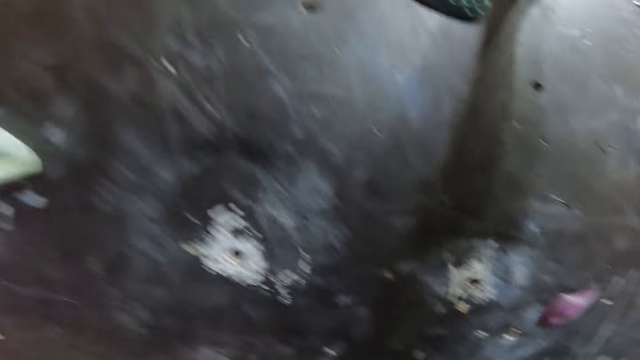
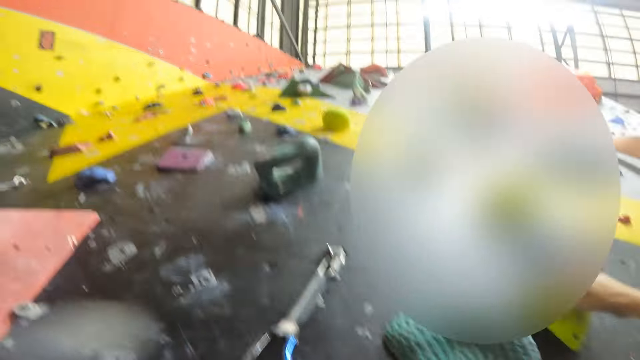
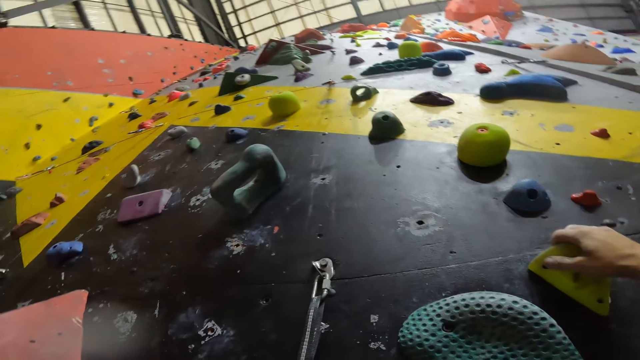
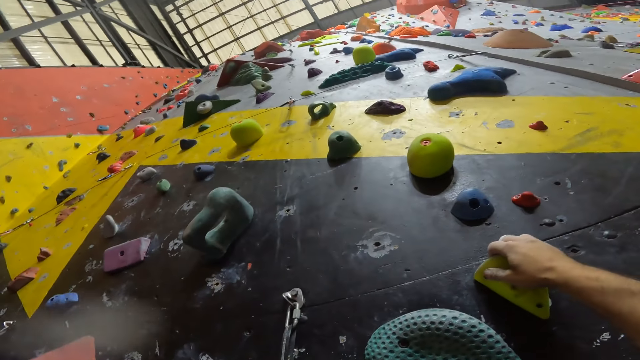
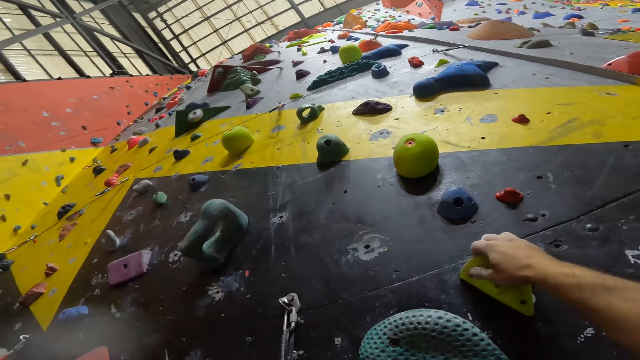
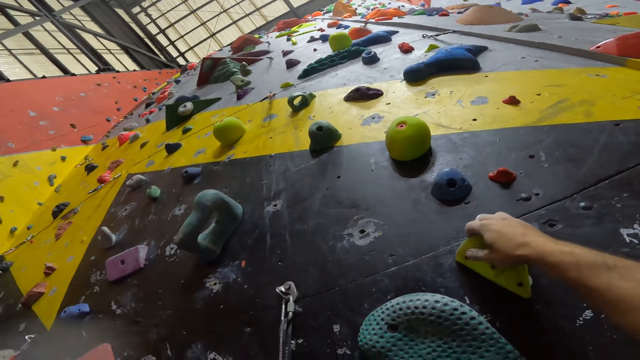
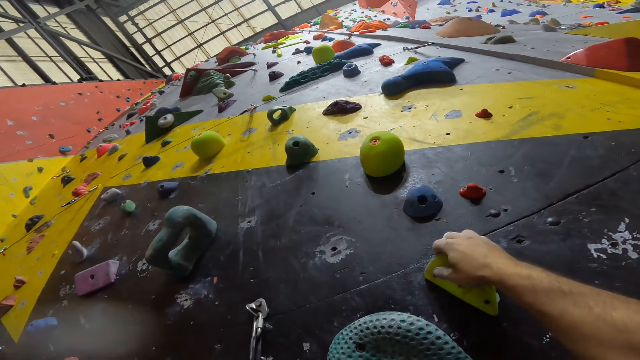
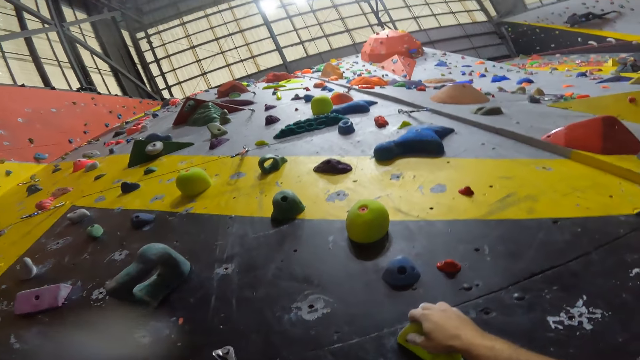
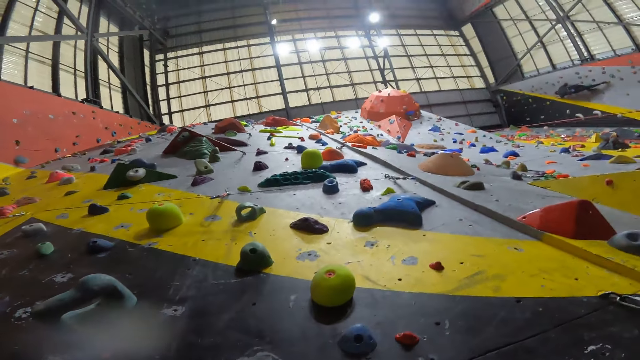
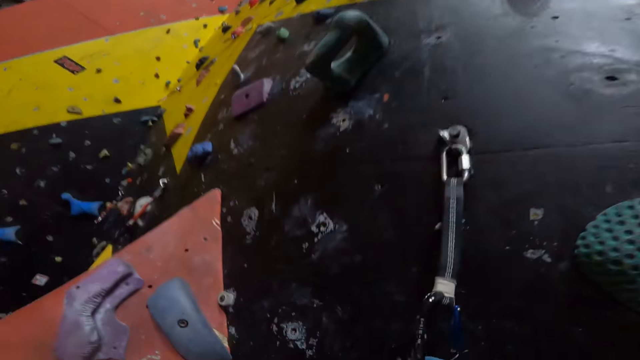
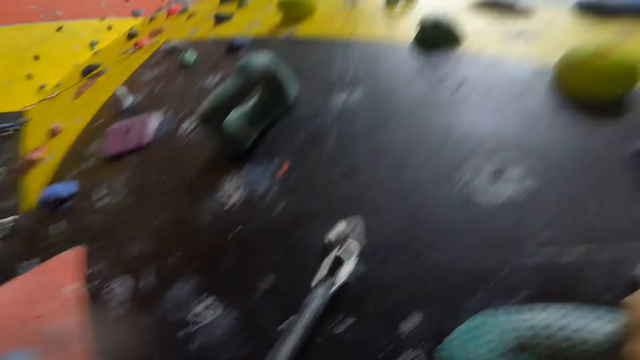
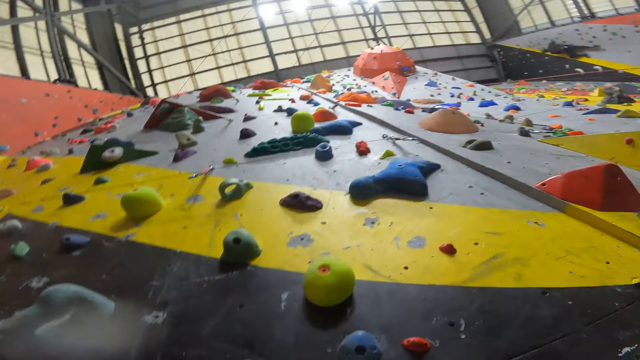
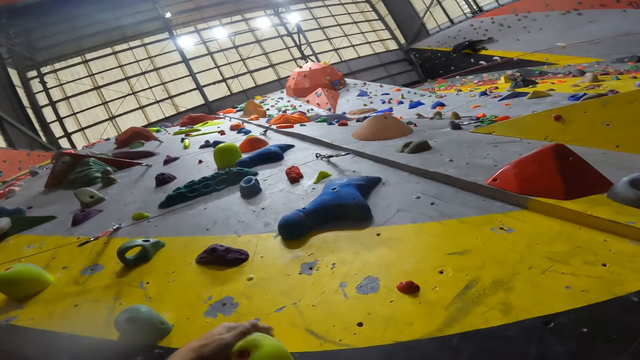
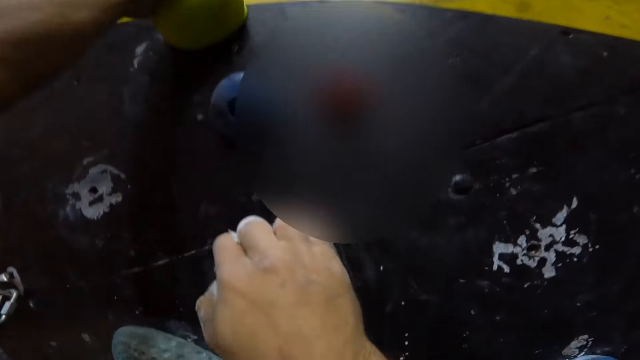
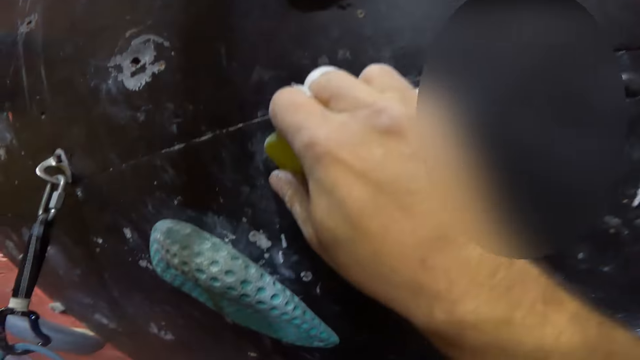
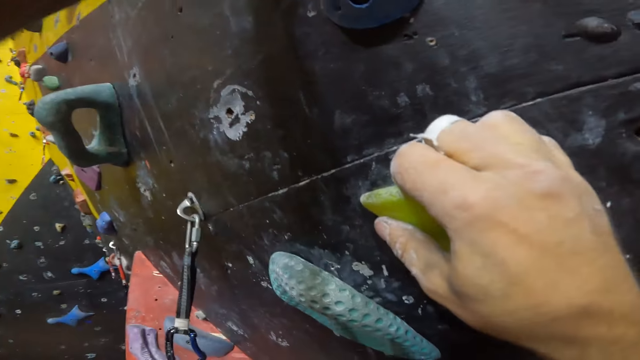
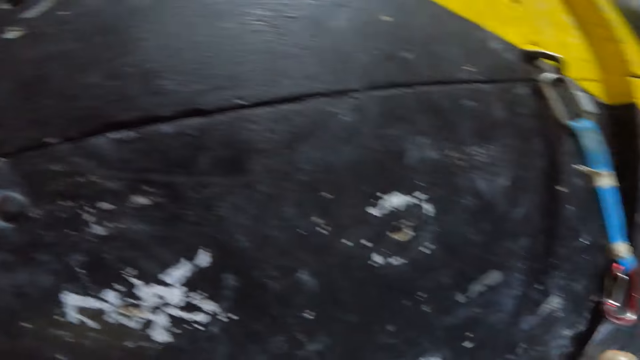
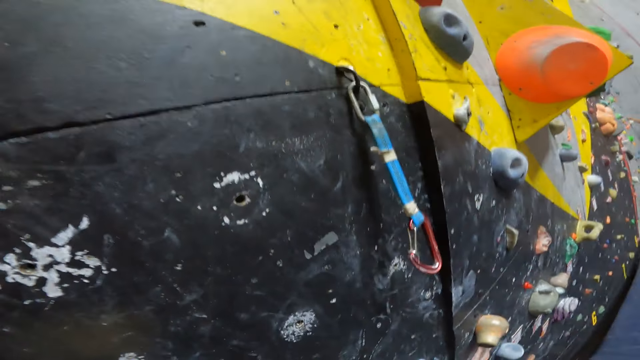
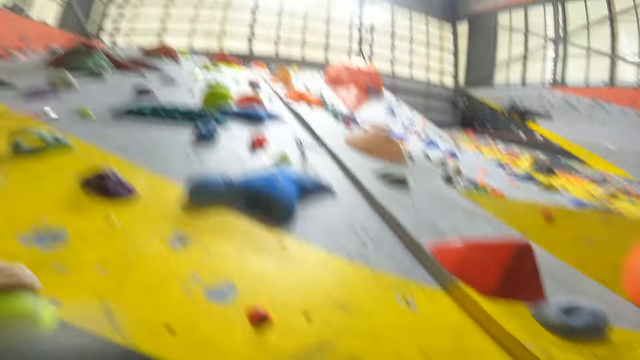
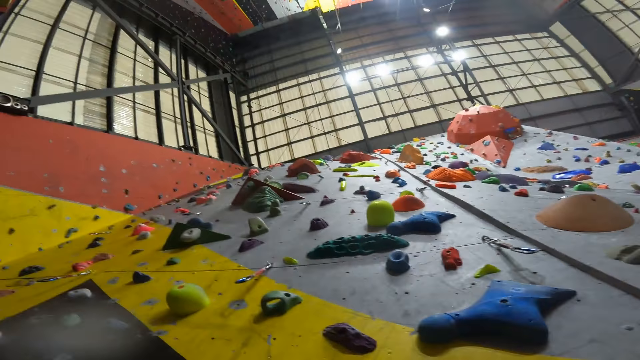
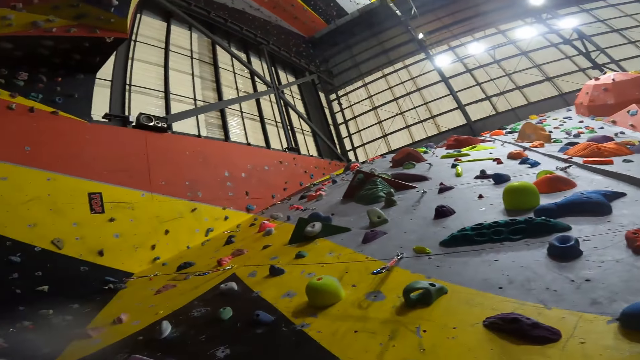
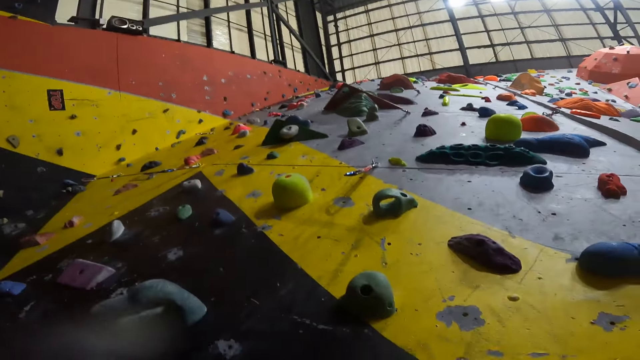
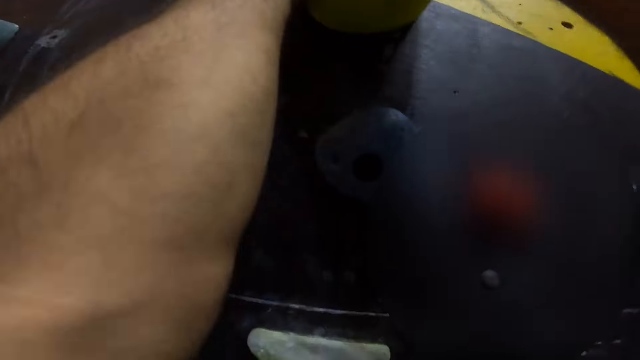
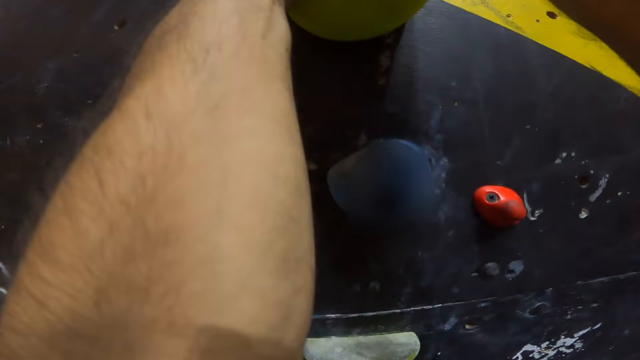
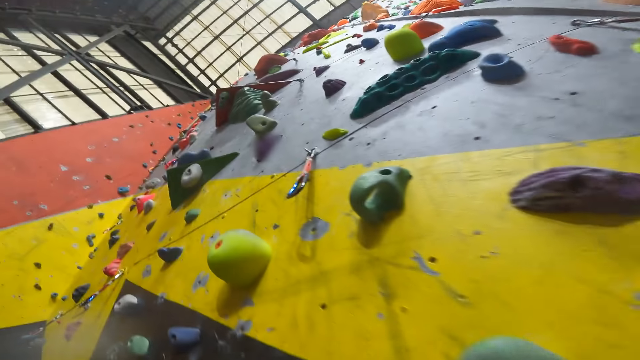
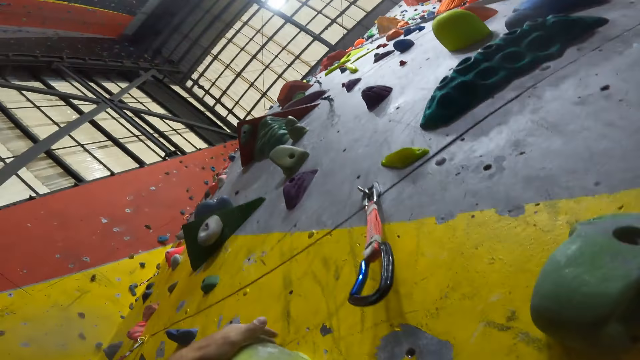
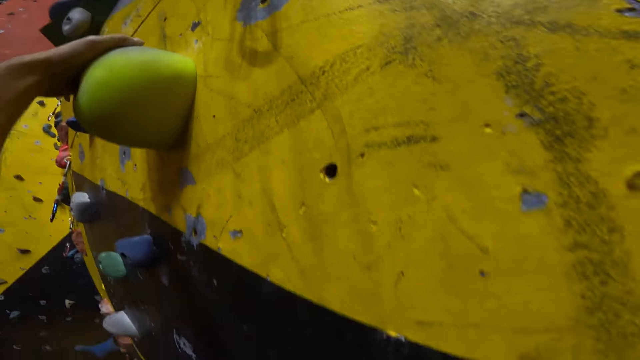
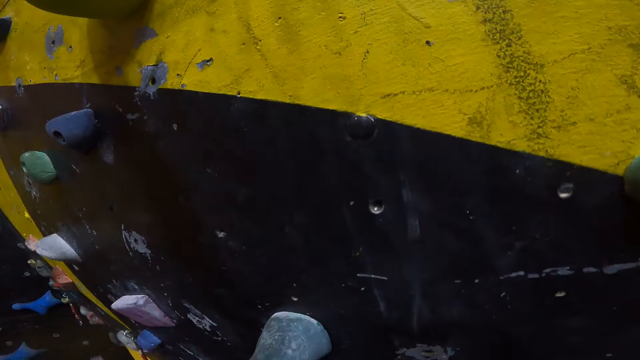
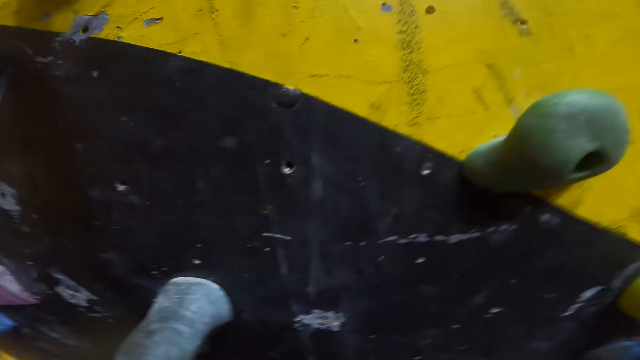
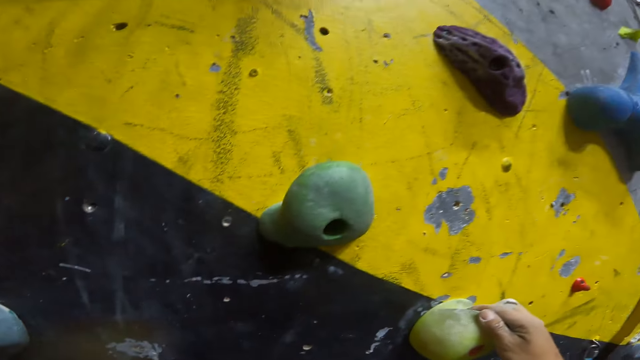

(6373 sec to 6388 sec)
The camera wearer looks up. They attach a climbing rope to a carabiner. They hold something with the right hand. They climb up the wall. They look up.

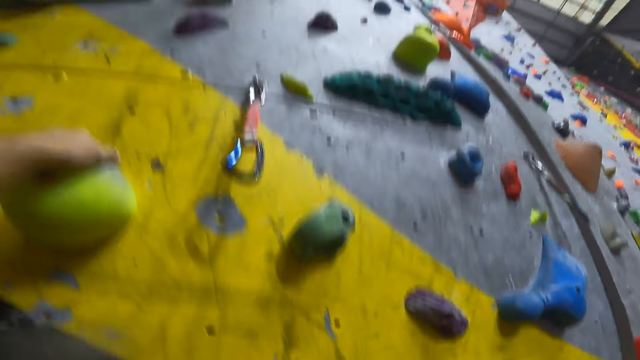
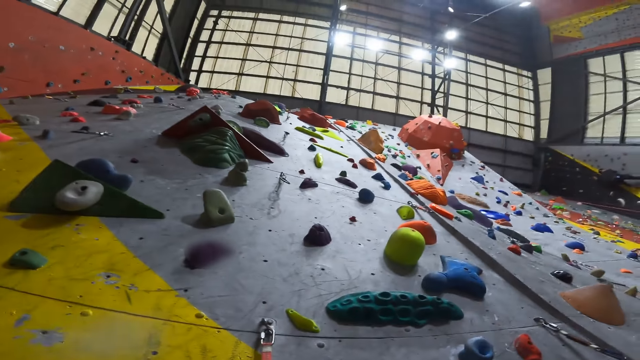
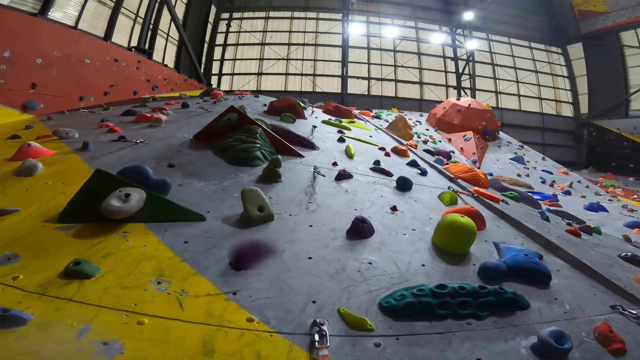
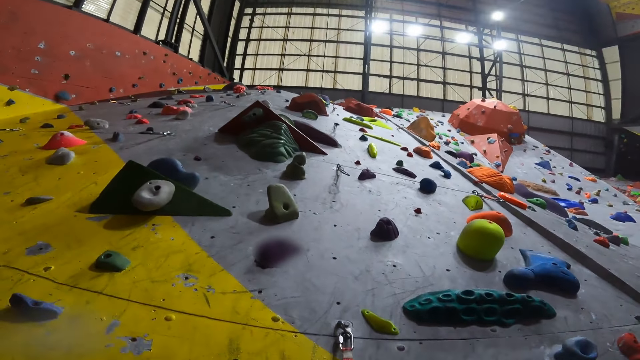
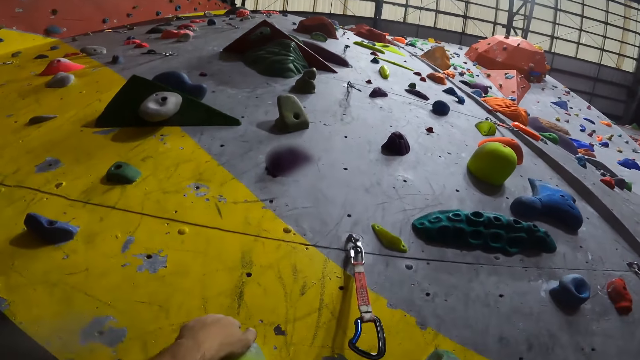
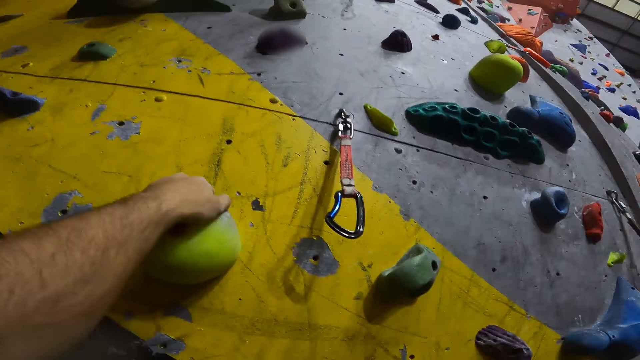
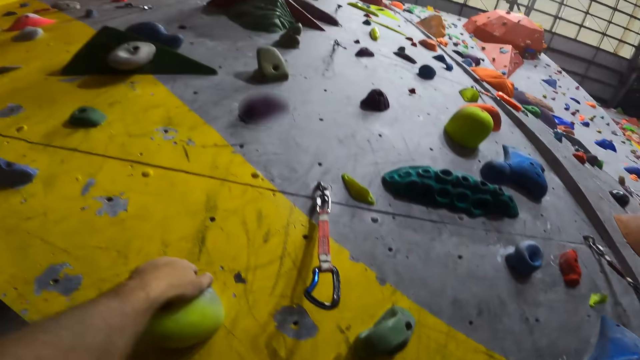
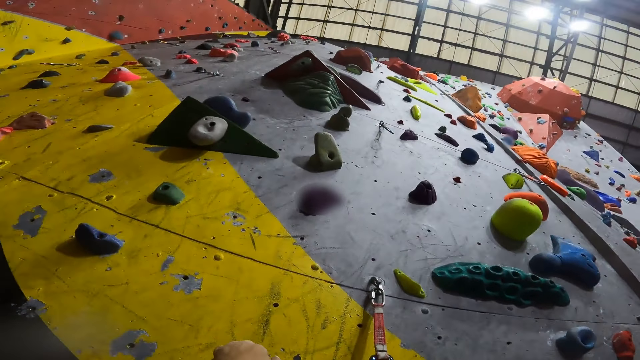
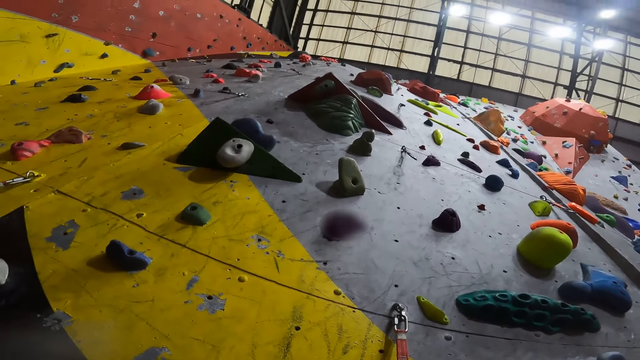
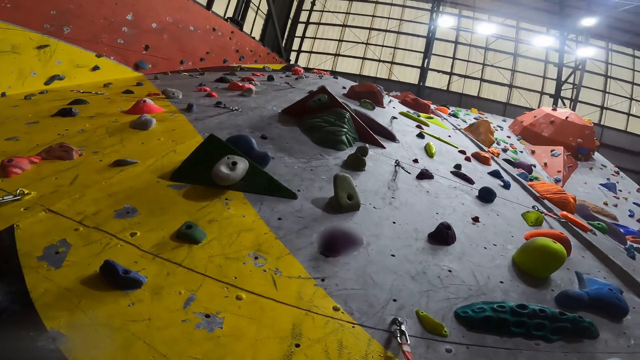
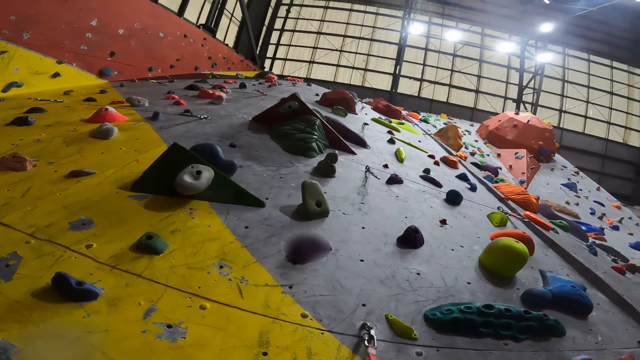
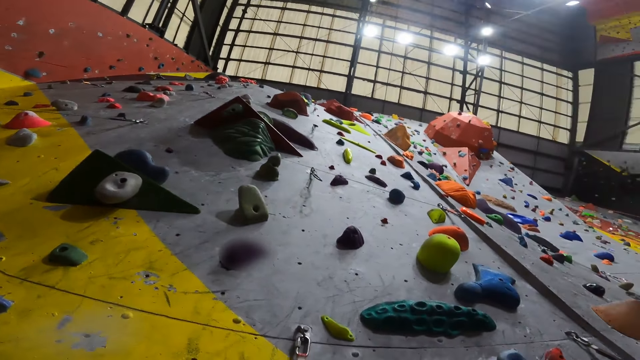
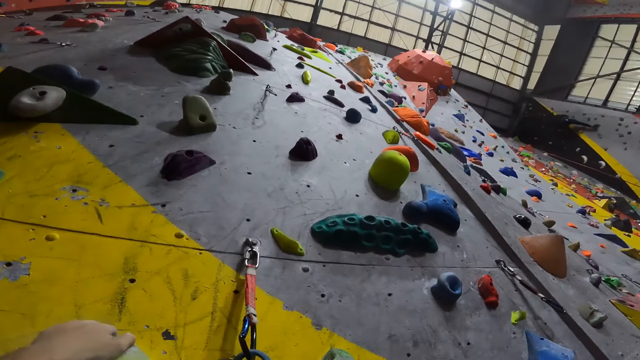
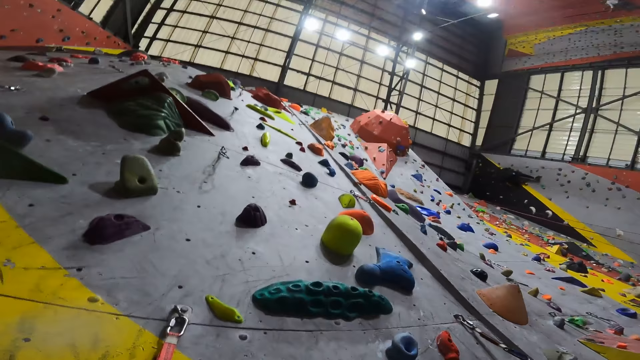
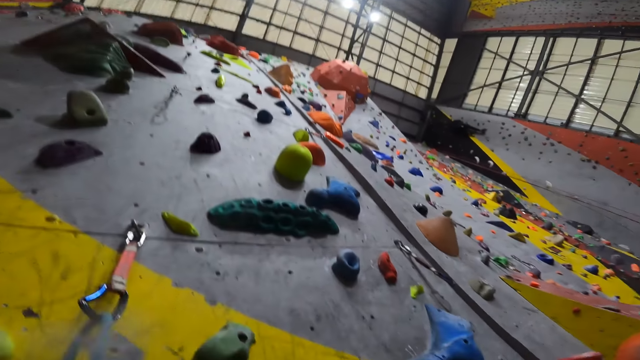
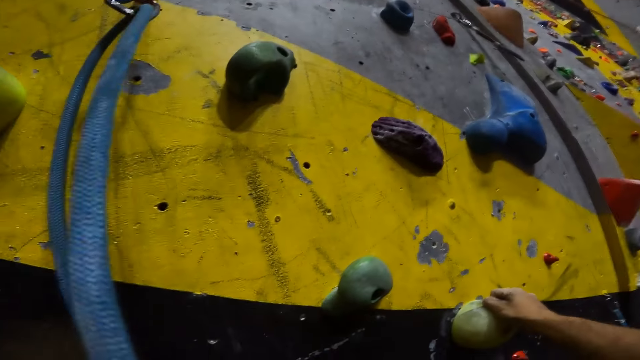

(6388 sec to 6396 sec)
The camera wearer holds something with the left hand. They attach a climbing rope to a carabiner. They look up.
